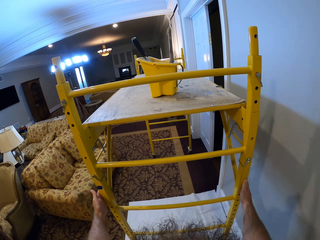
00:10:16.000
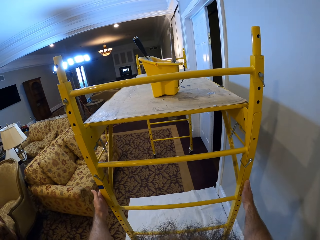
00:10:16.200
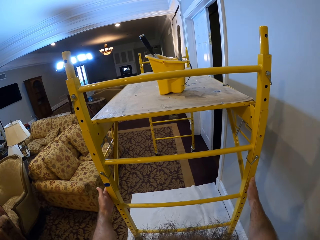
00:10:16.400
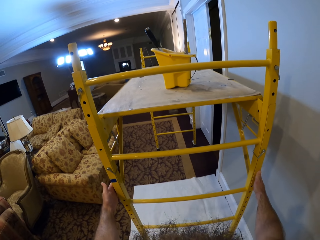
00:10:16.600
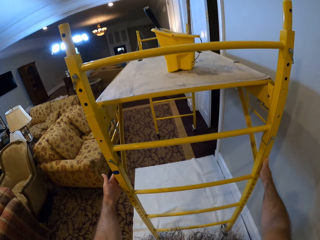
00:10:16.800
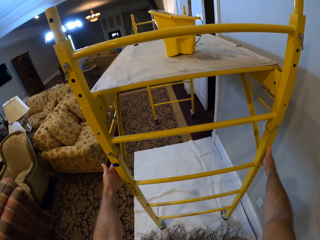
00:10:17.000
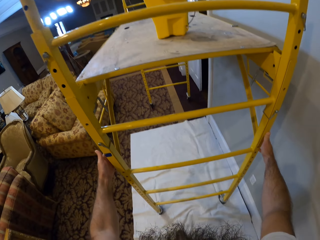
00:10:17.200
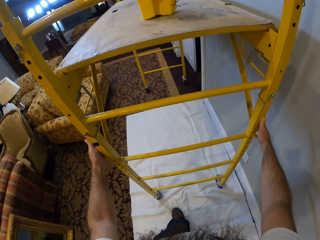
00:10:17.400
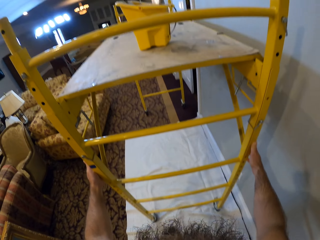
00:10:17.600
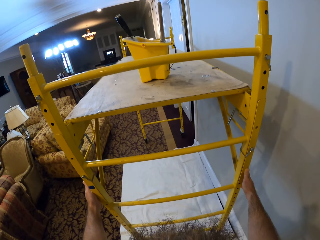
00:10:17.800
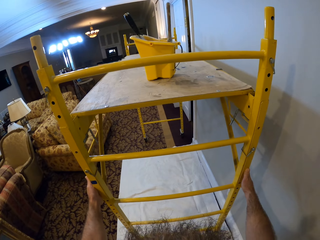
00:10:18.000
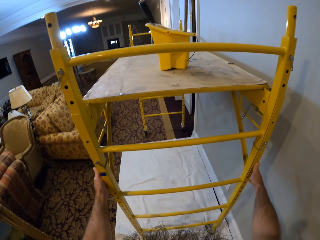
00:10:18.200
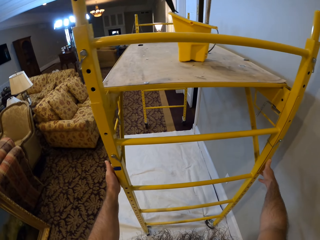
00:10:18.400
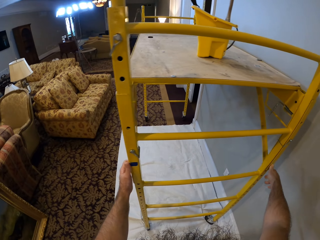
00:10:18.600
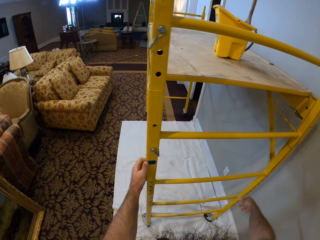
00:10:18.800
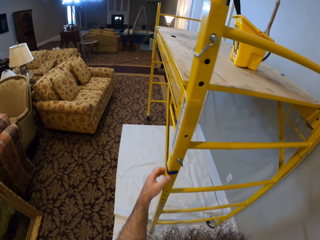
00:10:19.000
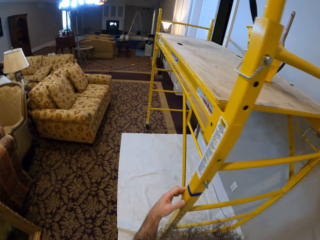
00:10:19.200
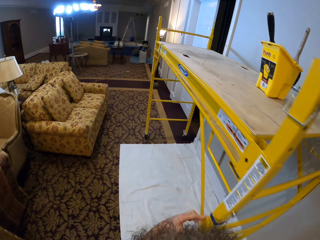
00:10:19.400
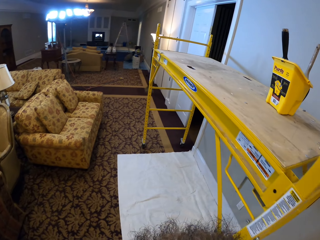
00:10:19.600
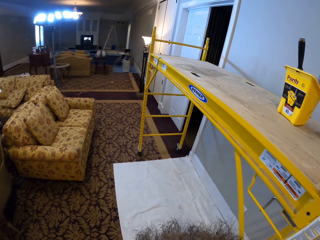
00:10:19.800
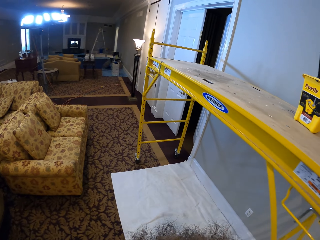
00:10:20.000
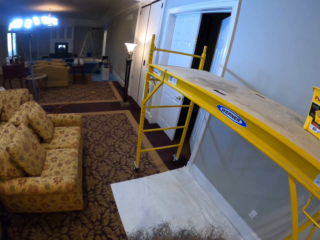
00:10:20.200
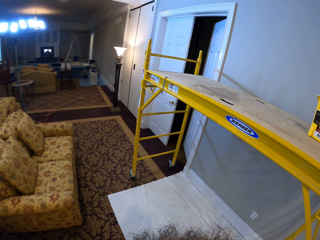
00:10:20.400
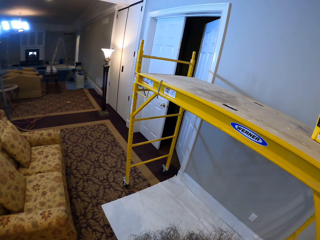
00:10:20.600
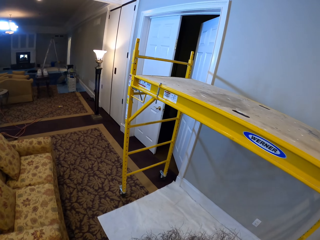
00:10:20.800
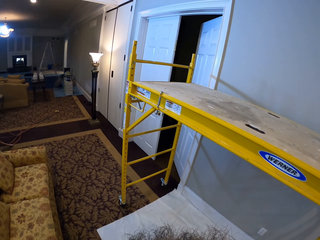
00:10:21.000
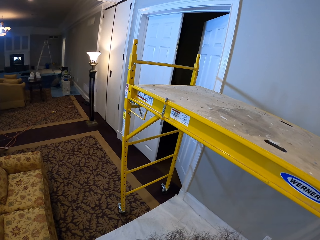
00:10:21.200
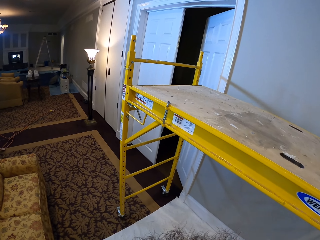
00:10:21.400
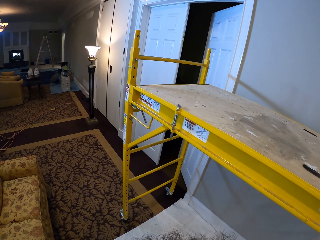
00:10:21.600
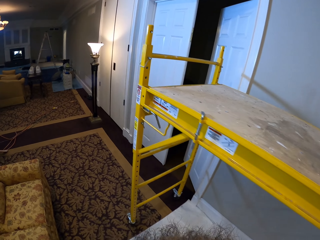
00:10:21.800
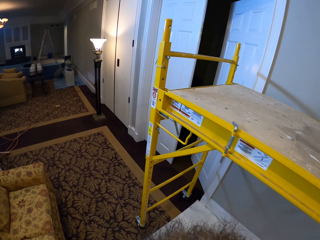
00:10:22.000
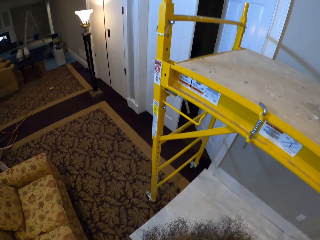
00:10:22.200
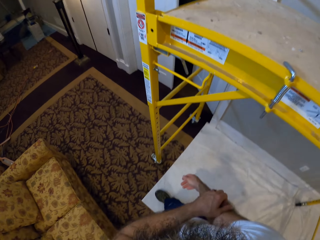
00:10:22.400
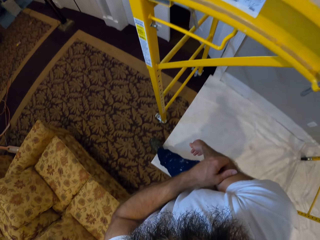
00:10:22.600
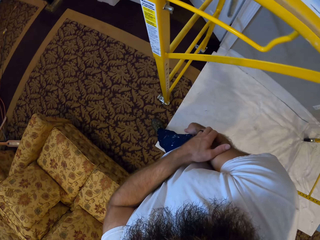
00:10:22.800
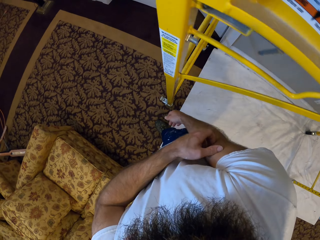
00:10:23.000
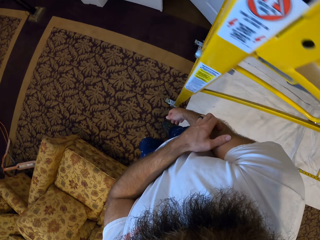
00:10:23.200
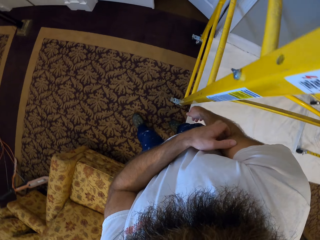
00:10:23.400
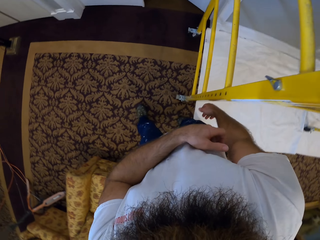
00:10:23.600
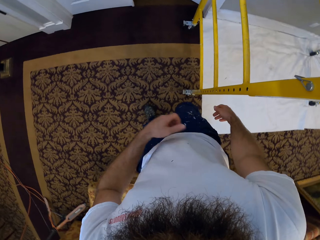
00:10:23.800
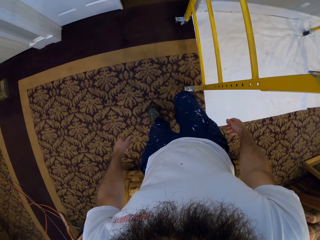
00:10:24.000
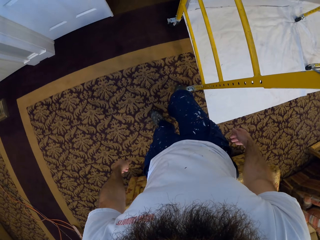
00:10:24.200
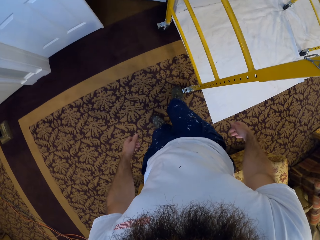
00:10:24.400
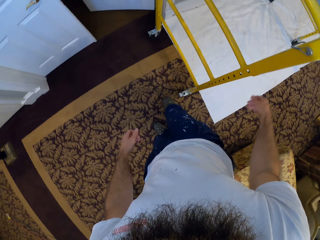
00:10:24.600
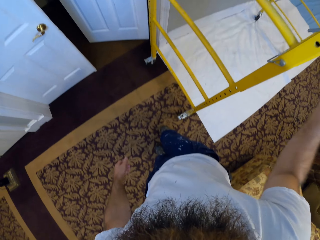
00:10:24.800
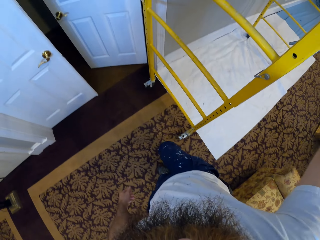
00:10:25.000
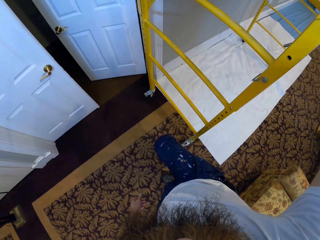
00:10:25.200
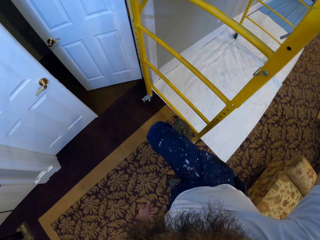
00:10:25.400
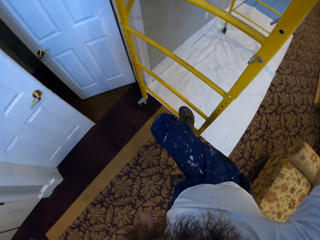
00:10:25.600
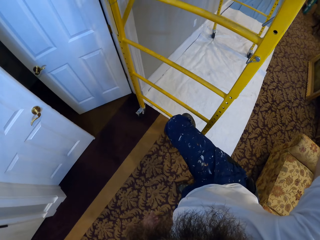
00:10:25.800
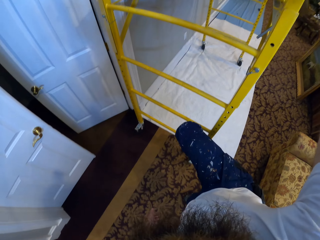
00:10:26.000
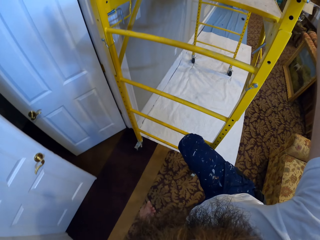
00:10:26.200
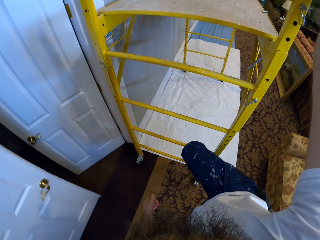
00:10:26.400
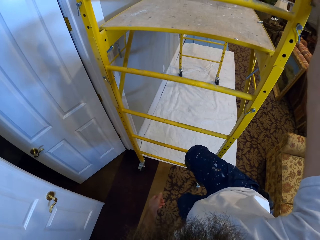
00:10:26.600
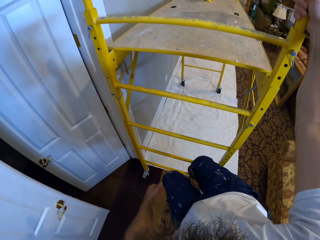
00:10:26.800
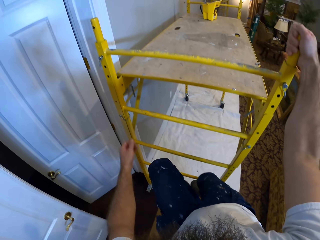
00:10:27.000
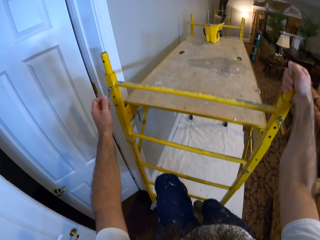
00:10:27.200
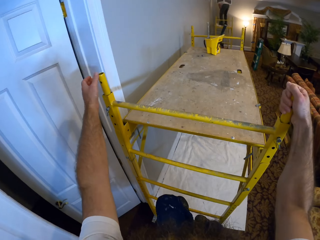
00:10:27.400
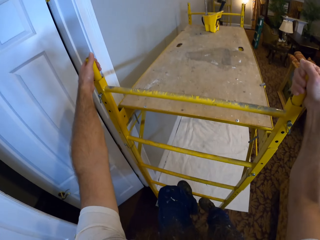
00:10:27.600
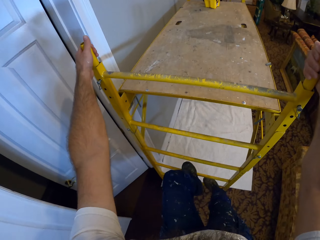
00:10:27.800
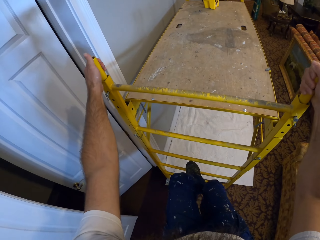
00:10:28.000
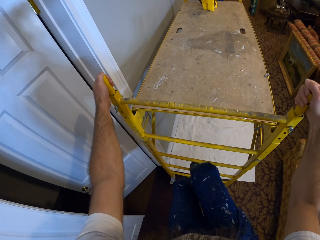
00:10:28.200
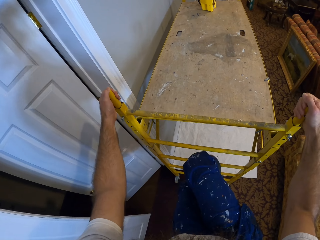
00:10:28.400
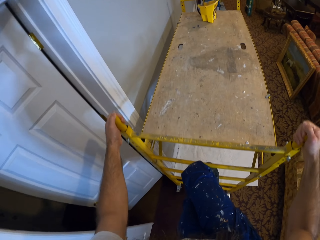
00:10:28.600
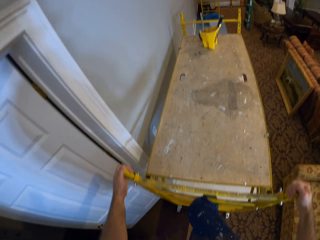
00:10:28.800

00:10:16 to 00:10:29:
The camera wearer moves in the room. He holds the scaffold with his left hand. He climbs the scaffold with both hands.

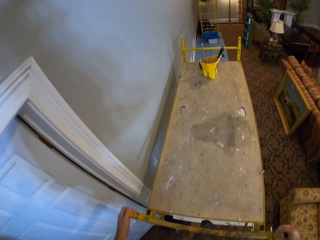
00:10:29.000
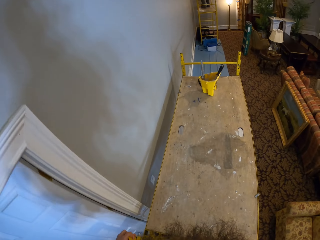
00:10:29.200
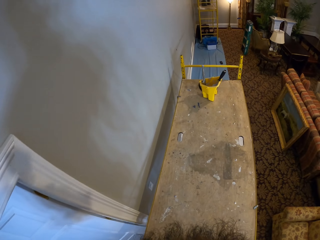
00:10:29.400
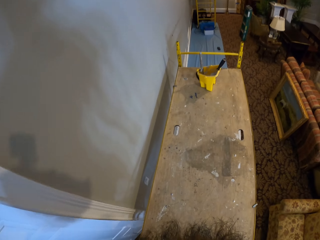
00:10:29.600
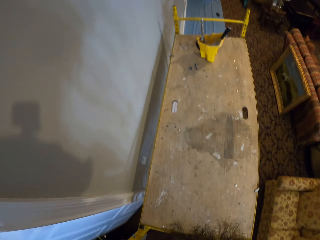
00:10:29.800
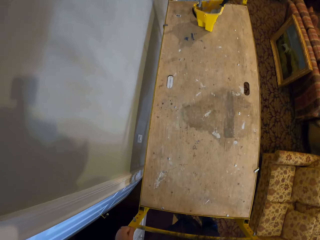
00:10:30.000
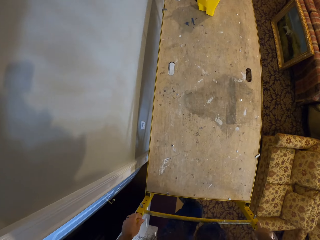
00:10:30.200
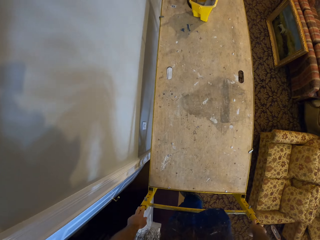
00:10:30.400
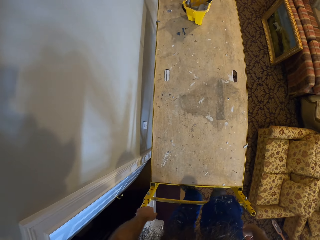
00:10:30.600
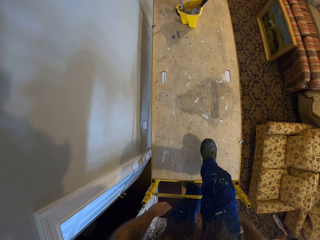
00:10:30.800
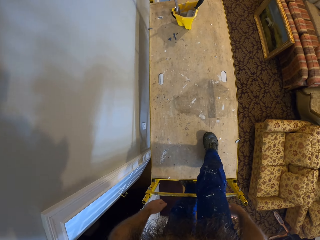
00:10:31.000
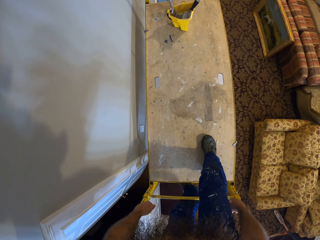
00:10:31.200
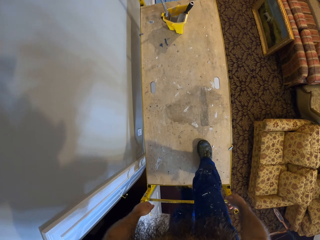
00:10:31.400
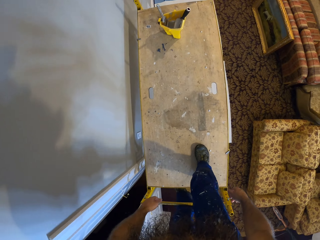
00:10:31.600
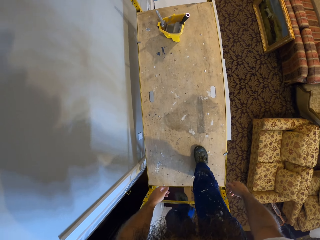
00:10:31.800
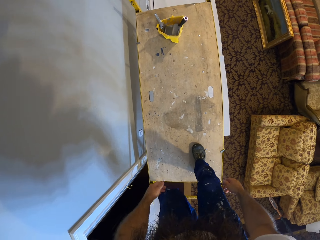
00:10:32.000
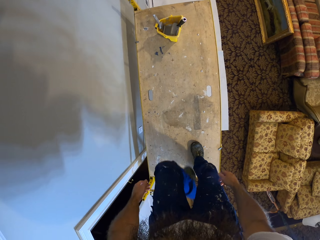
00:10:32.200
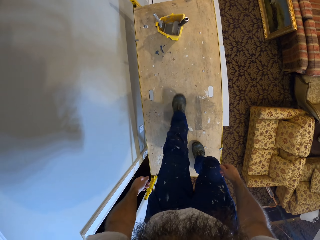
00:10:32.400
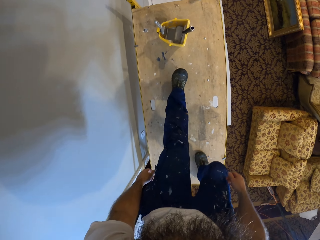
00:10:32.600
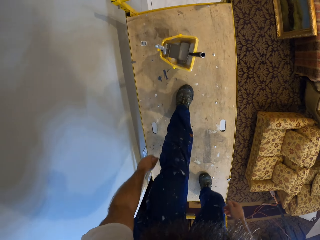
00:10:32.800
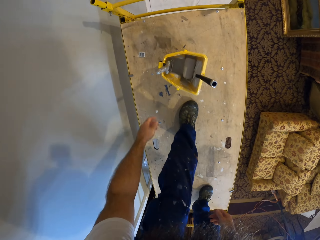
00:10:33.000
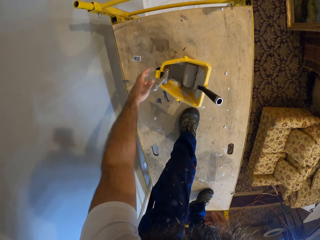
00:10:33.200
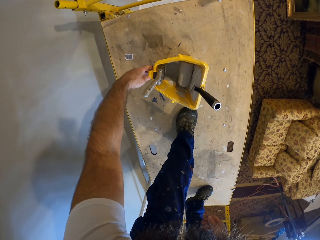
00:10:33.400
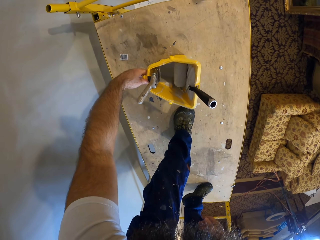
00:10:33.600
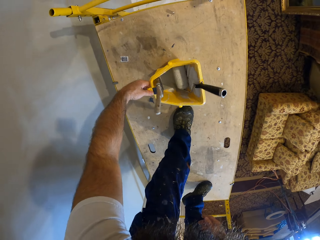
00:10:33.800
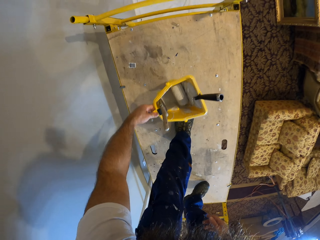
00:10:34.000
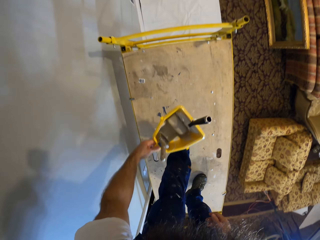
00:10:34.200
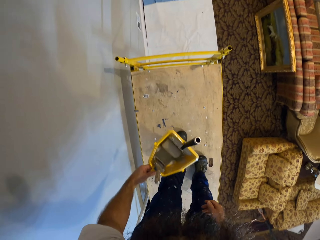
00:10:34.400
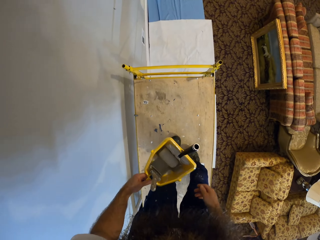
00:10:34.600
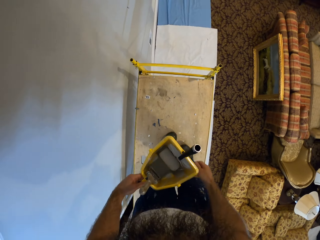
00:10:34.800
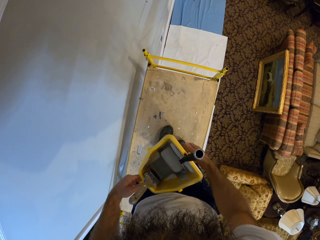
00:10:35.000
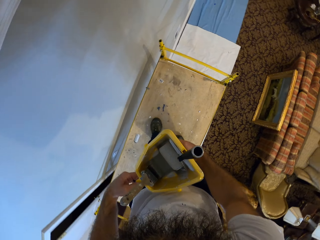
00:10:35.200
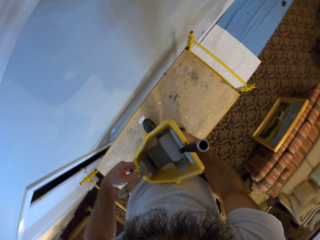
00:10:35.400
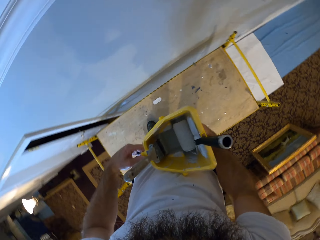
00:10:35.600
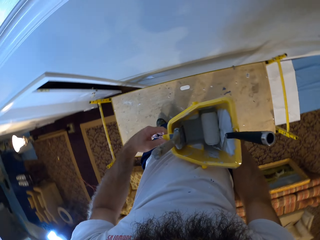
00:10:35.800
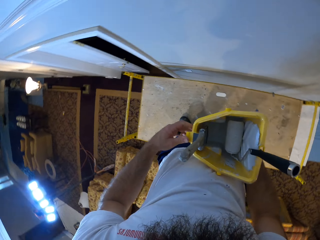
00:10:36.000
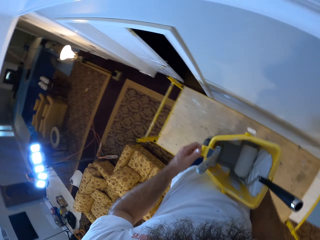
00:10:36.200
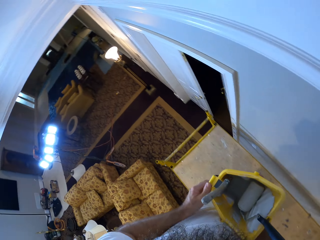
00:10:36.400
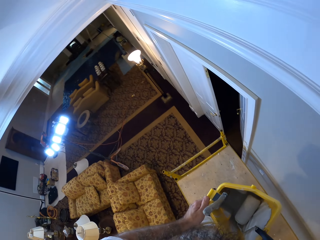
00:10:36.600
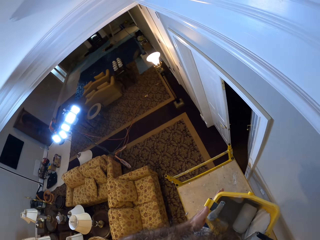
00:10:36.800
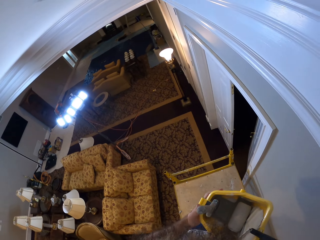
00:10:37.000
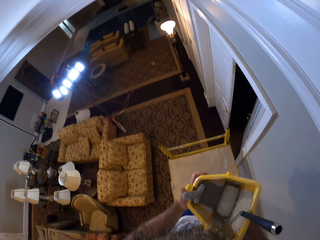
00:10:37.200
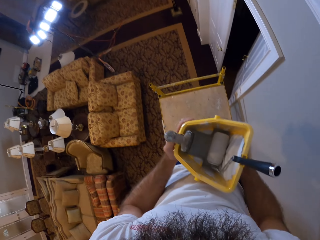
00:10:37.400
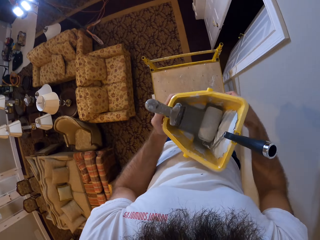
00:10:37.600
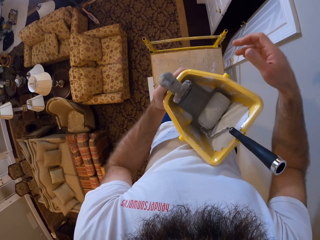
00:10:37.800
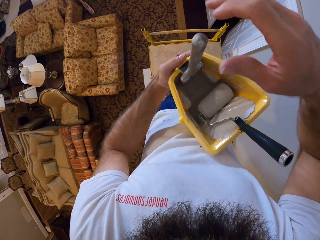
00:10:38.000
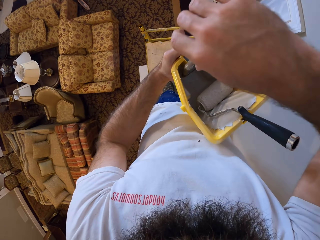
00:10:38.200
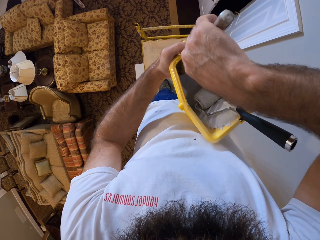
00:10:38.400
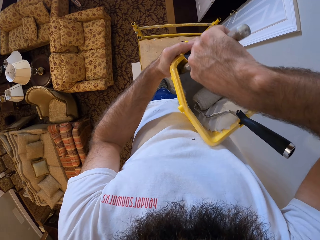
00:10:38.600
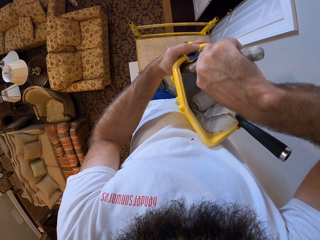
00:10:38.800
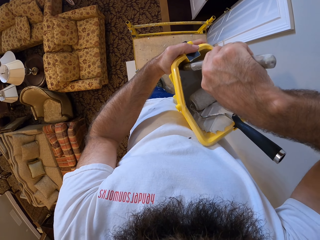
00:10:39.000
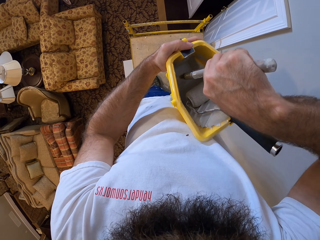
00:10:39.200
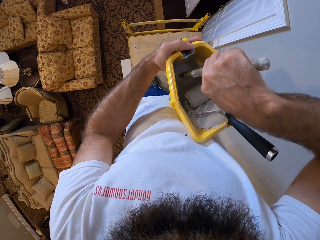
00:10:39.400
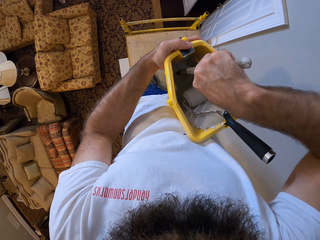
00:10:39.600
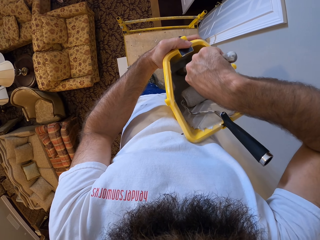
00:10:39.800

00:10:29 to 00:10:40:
The camera wearer steps on the workbench and moves on the workbench. He holds the paint plastic with his left hand. He picks up the paint can. He touches the paint plastic with his right hand. He picks up a paint brush from the paint plastic with his right hand.
